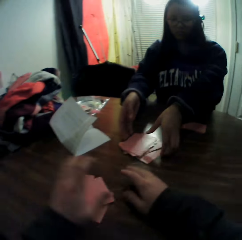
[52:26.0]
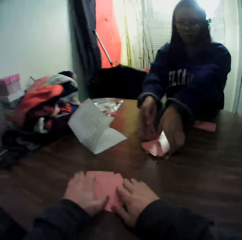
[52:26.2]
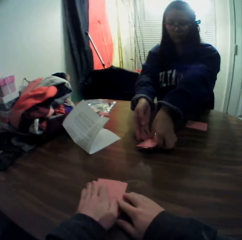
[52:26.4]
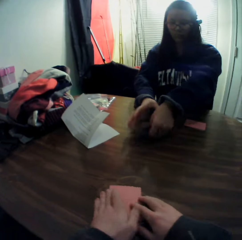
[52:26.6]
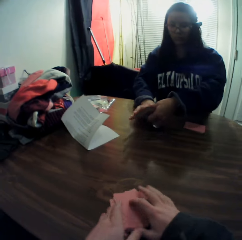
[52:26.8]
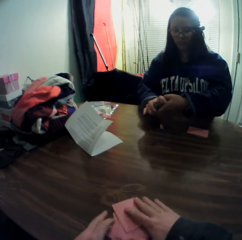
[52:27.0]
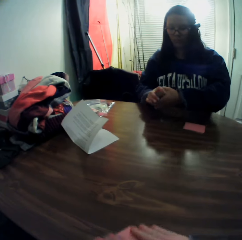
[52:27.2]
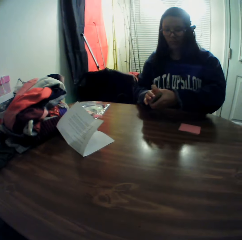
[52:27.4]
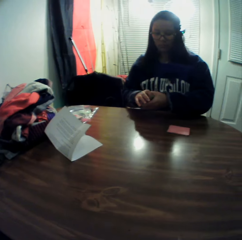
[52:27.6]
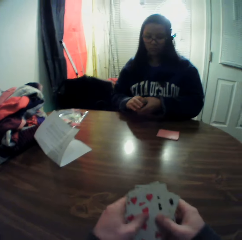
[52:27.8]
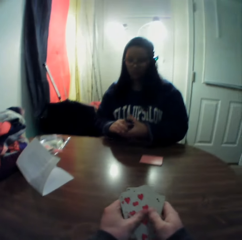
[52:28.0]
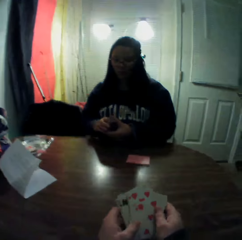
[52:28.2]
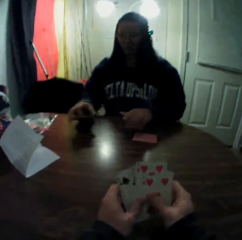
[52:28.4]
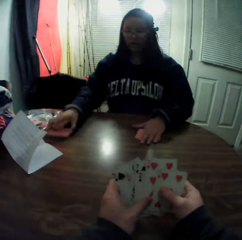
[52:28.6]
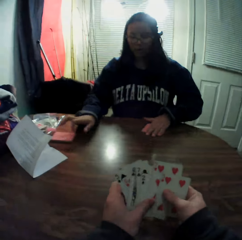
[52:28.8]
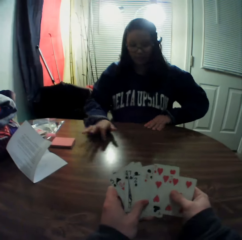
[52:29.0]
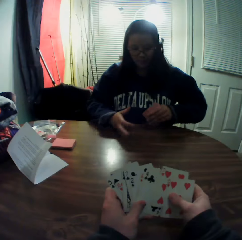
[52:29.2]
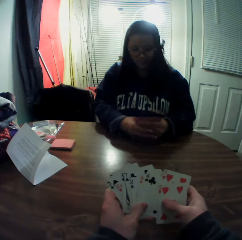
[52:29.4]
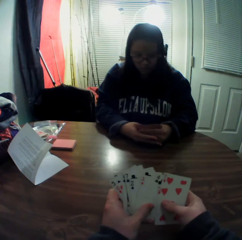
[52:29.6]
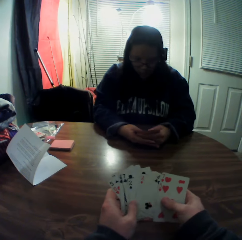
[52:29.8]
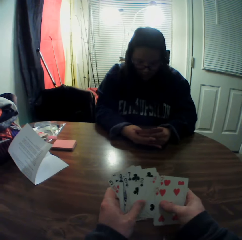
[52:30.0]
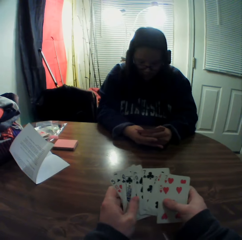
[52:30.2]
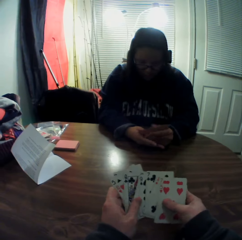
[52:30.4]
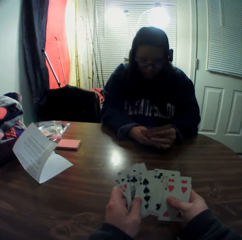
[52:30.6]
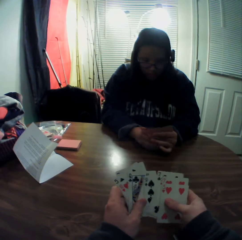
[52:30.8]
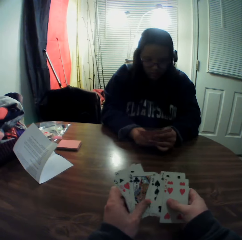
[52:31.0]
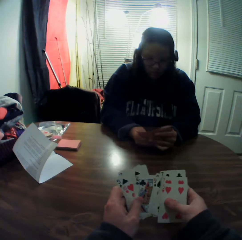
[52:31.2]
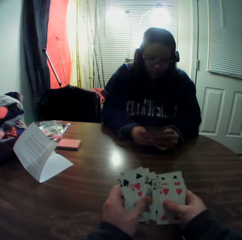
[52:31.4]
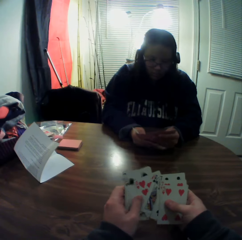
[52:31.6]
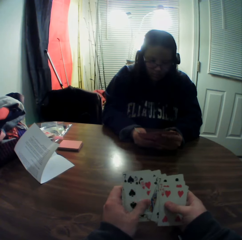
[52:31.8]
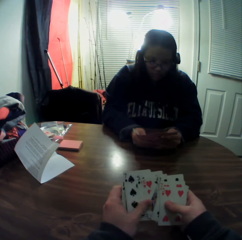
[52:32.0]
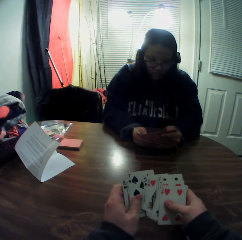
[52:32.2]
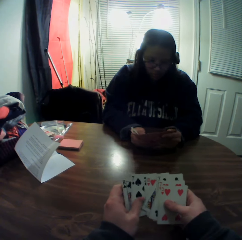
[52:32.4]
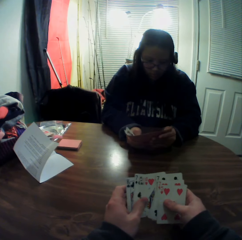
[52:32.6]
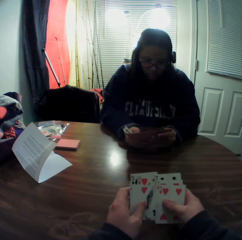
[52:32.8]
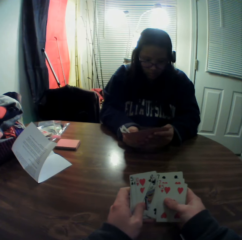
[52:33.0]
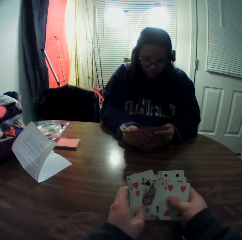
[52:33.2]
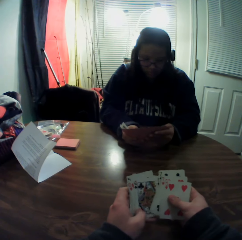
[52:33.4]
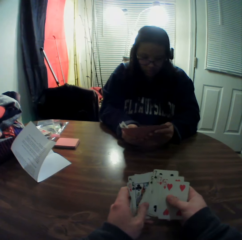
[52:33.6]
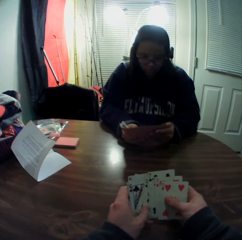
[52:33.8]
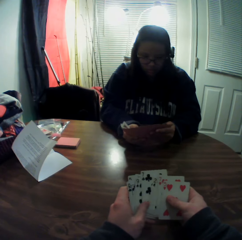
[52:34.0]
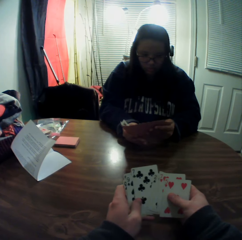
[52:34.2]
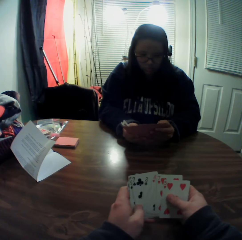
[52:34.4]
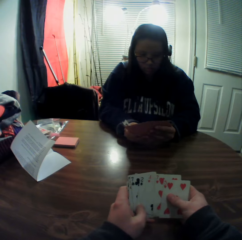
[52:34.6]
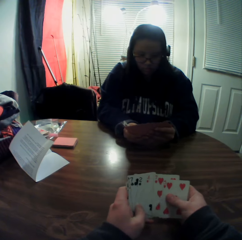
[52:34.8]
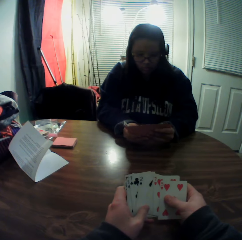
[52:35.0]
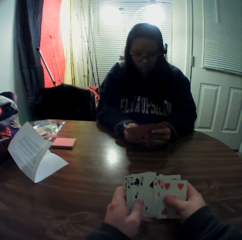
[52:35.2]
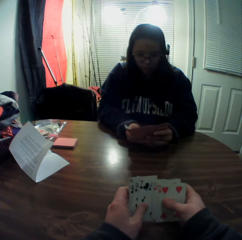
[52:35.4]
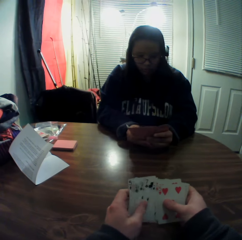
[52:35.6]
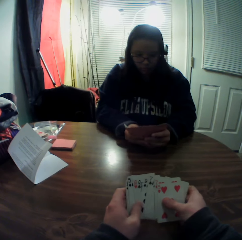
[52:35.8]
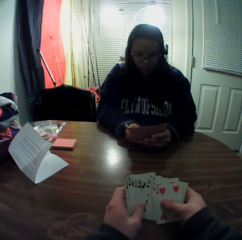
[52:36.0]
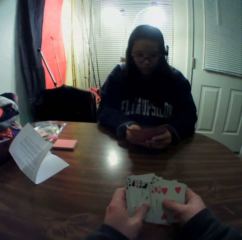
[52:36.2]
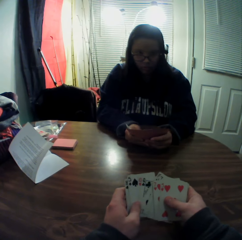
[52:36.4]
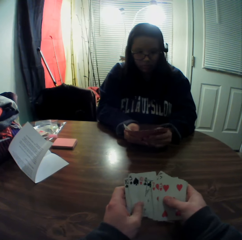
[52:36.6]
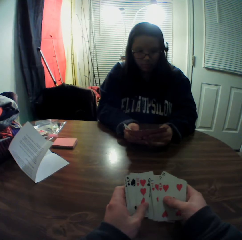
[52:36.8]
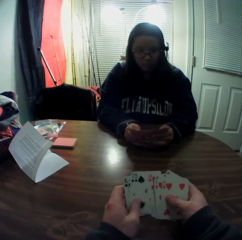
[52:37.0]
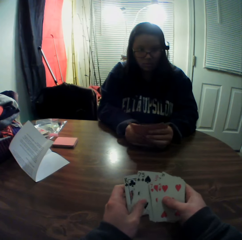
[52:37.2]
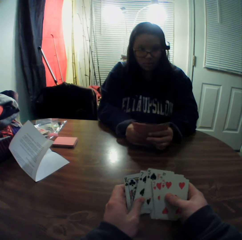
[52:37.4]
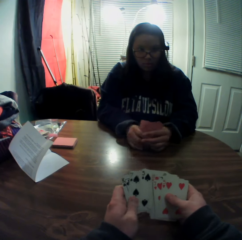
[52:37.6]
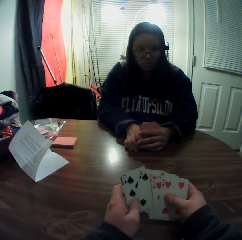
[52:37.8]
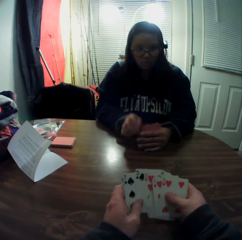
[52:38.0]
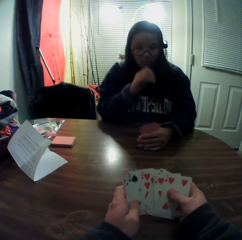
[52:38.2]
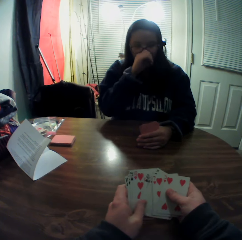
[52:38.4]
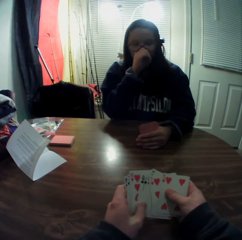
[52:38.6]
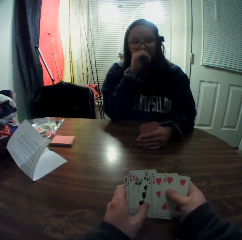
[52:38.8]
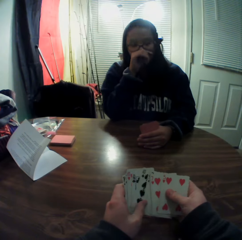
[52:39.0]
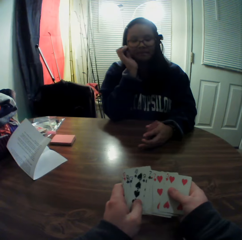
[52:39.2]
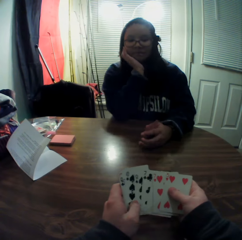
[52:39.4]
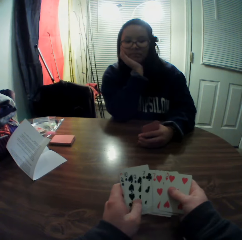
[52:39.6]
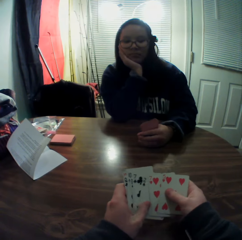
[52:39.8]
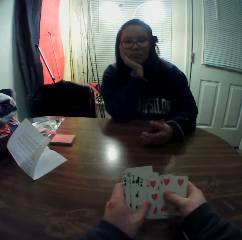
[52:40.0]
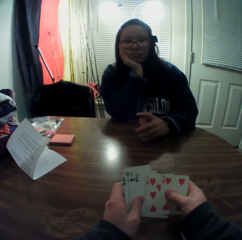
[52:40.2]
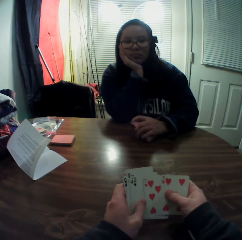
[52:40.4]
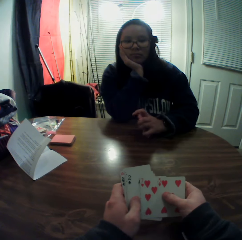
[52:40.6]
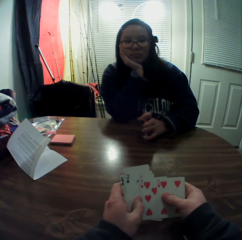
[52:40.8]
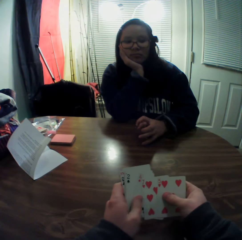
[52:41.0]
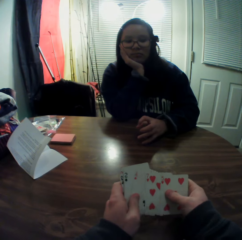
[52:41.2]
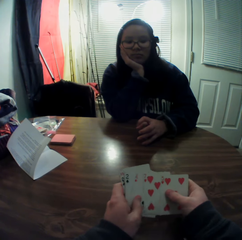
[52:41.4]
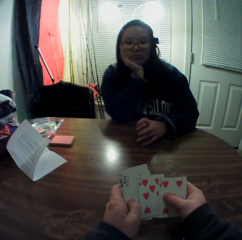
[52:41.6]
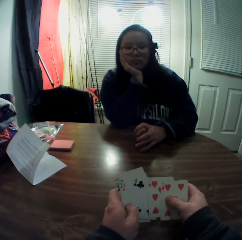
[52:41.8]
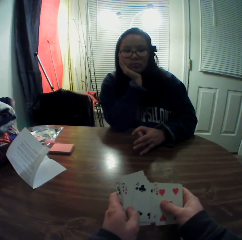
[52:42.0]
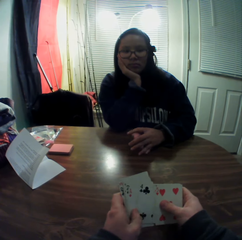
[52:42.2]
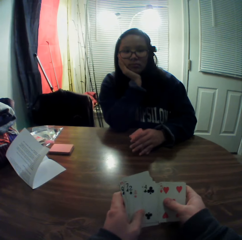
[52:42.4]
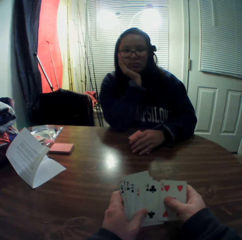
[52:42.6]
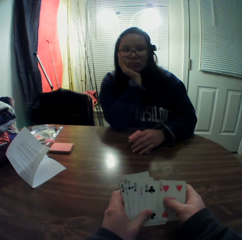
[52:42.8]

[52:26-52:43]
A woman collects the cards. She packs the stack of cards on the table with both hands. The camera wearer picks the cards on the table. He packs the stack of cards on the table with his right hand. He flips through the stack of cards in his hands. The woman drops the cards onto the table. She packs the stack of cards on the table with her left hand. She flips through the stack of cards in her hands. She scratches her nose with her right hand.

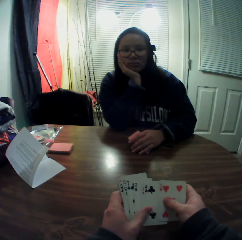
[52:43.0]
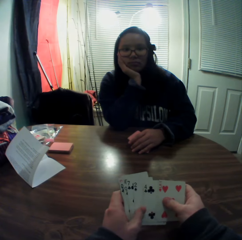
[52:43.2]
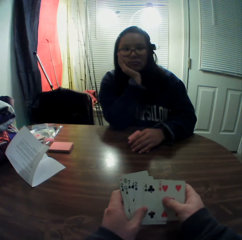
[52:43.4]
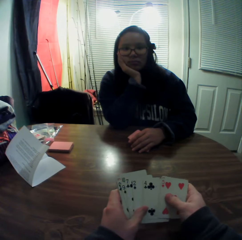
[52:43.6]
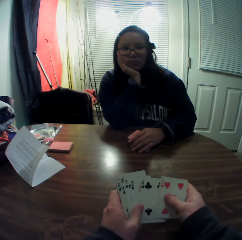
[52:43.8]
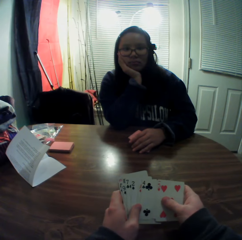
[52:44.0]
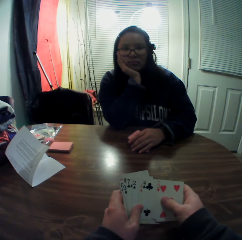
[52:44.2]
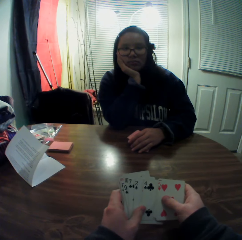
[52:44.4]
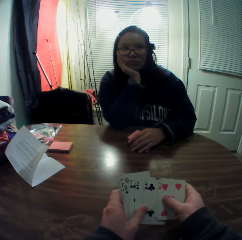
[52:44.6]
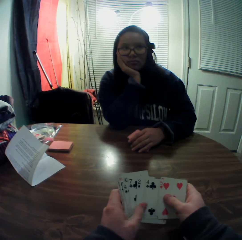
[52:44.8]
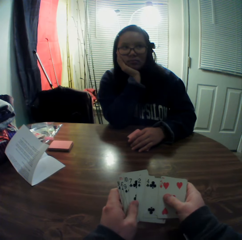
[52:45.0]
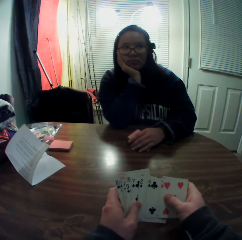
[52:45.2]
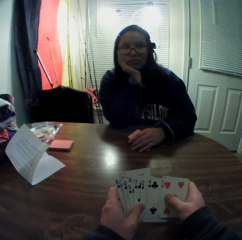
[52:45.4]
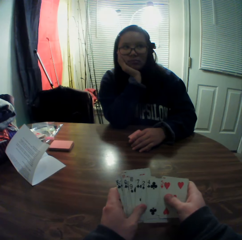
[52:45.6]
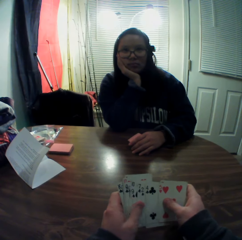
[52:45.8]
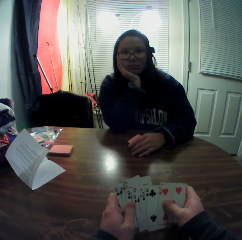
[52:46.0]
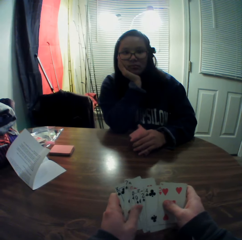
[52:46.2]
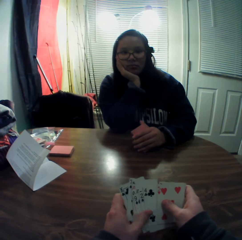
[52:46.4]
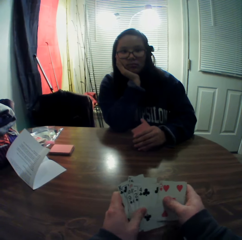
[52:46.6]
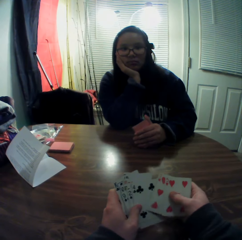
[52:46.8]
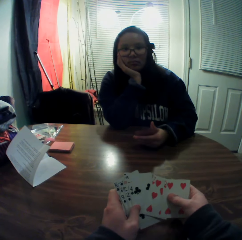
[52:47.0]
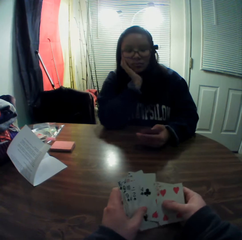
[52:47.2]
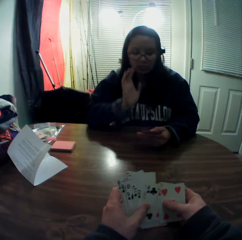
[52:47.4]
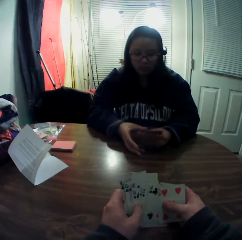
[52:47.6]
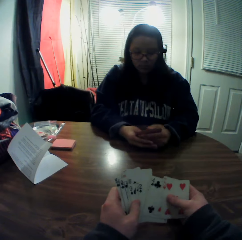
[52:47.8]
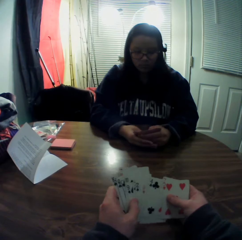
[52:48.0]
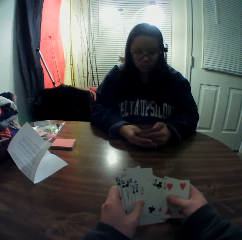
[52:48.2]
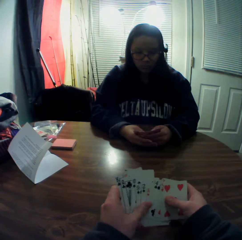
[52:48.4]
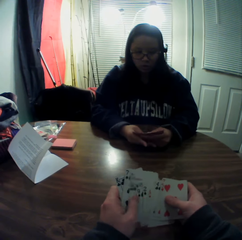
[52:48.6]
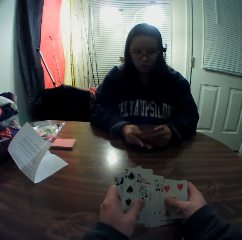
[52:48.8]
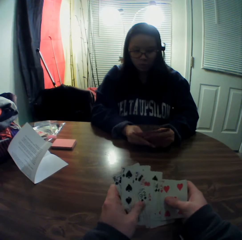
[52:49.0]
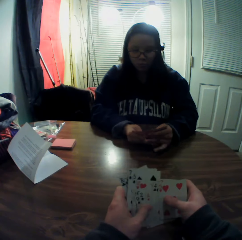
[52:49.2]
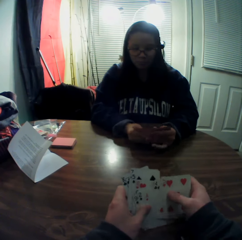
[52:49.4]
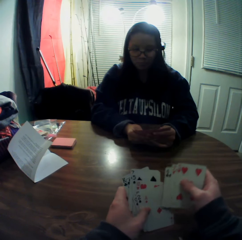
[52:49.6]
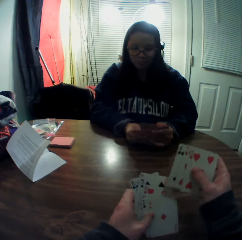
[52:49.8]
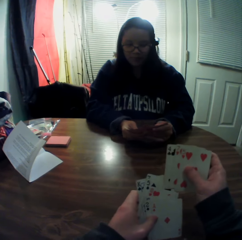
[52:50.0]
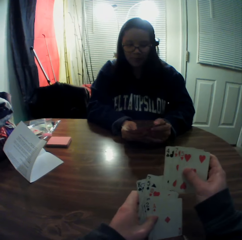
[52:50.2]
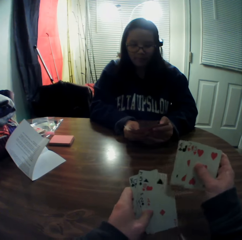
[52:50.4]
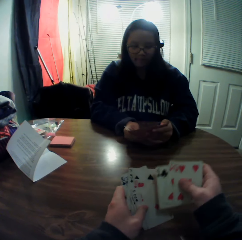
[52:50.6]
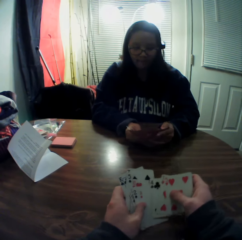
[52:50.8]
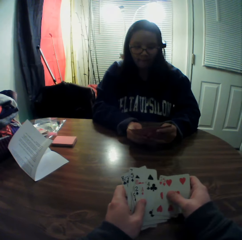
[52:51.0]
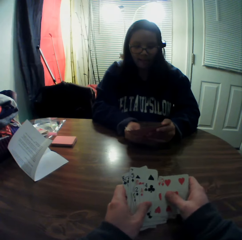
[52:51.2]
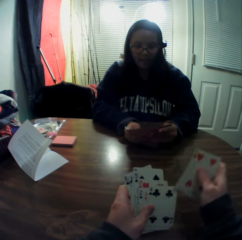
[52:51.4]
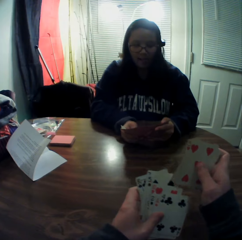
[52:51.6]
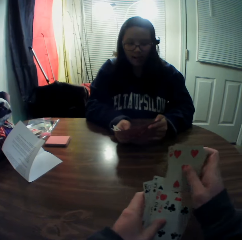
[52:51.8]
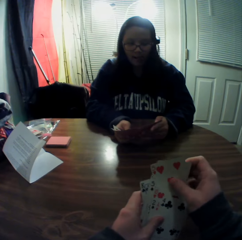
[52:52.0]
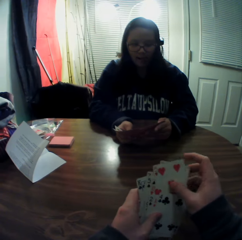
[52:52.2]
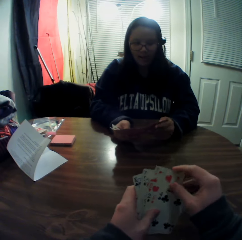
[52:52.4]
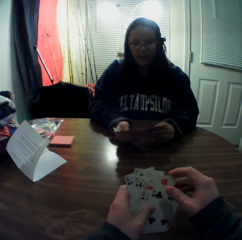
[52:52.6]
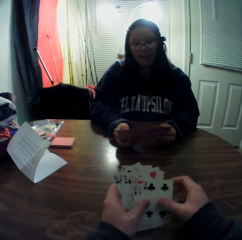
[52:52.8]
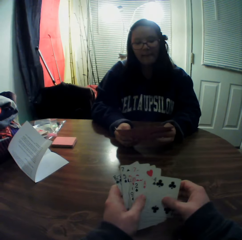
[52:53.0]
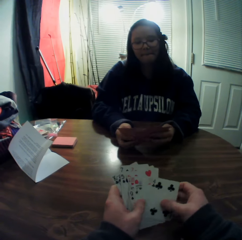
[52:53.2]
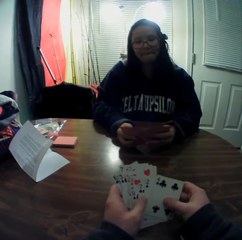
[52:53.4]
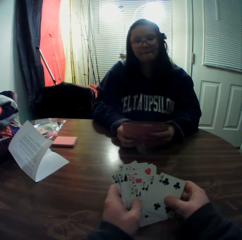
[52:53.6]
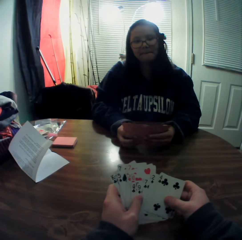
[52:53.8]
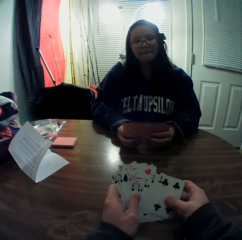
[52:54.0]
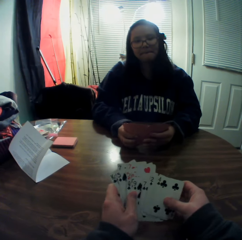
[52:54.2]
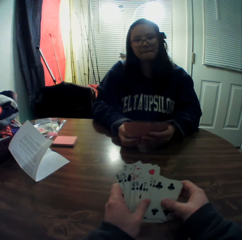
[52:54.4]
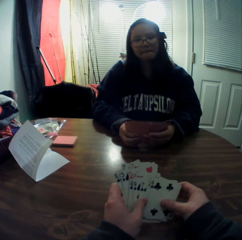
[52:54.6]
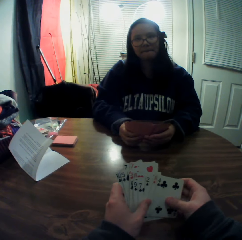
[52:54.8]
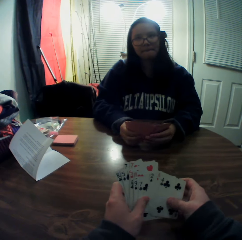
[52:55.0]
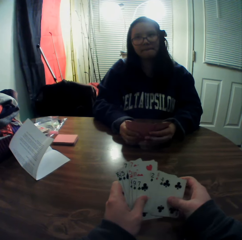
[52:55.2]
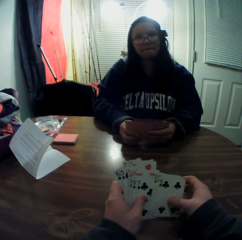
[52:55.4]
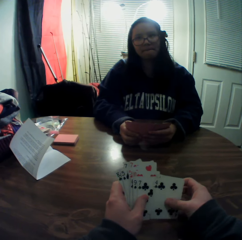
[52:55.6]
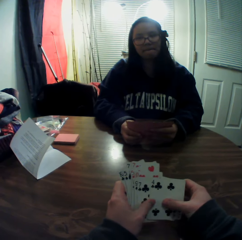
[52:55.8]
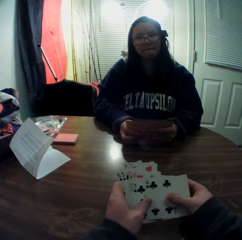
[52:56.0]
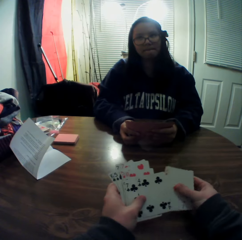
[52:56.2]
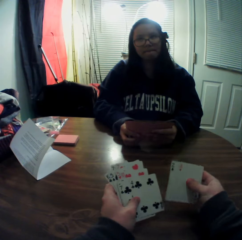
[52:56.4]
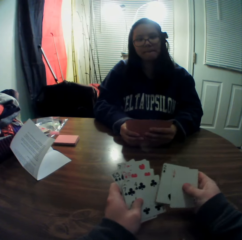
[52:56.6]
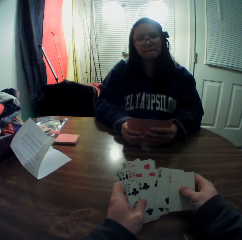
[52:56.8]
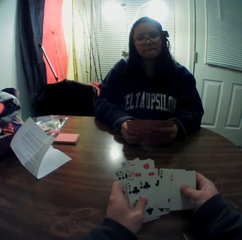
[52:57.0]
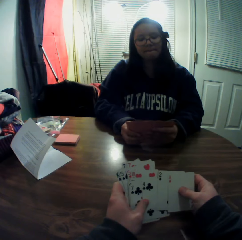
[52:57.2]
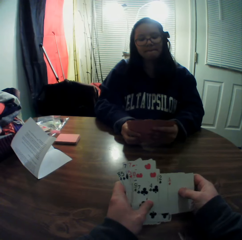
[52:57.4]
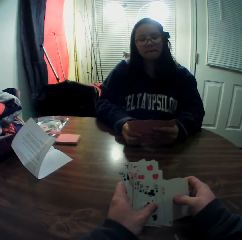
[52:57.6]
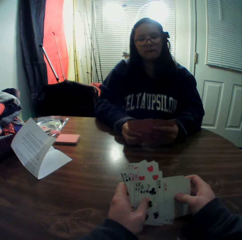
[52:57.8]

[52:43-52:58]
The woman flips through the stack of cards in her hands. The camera wearer arranges the cards.
